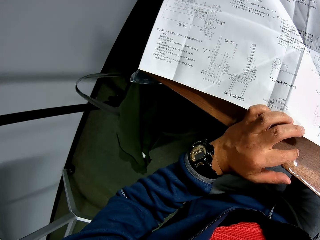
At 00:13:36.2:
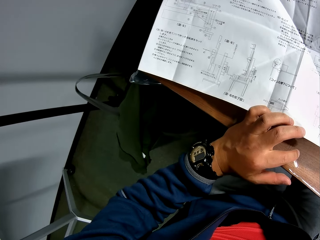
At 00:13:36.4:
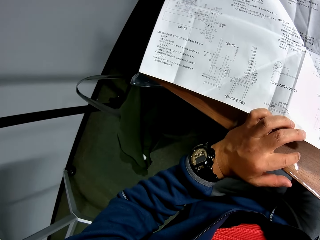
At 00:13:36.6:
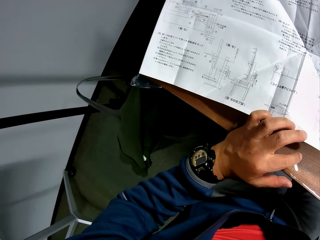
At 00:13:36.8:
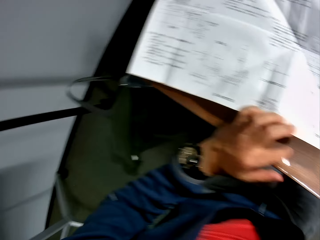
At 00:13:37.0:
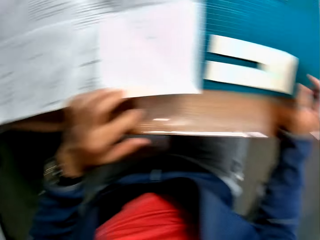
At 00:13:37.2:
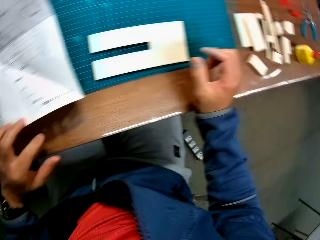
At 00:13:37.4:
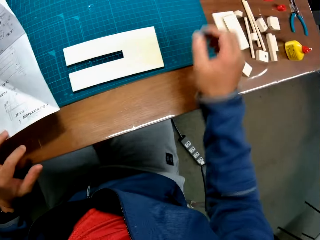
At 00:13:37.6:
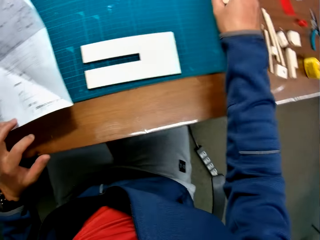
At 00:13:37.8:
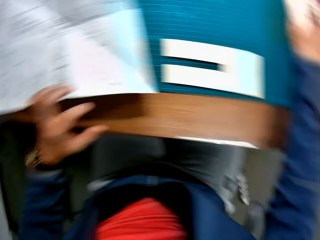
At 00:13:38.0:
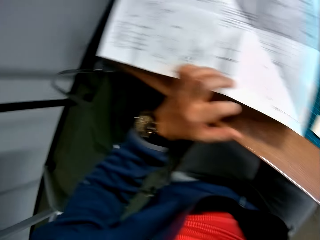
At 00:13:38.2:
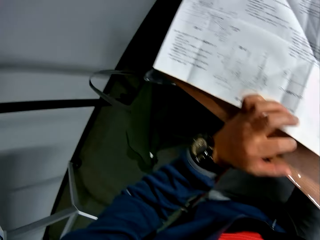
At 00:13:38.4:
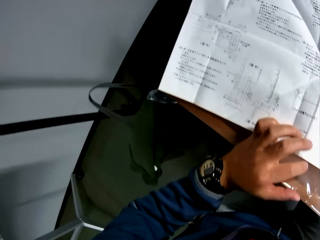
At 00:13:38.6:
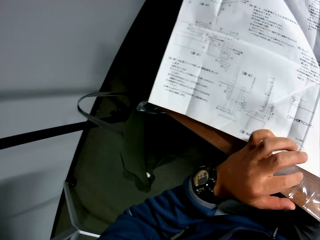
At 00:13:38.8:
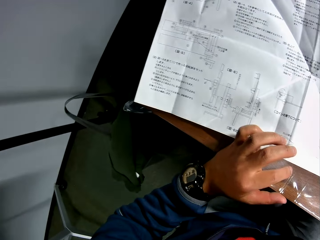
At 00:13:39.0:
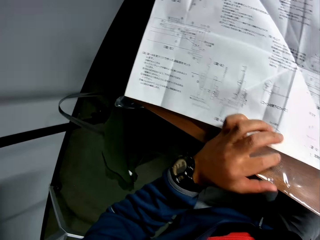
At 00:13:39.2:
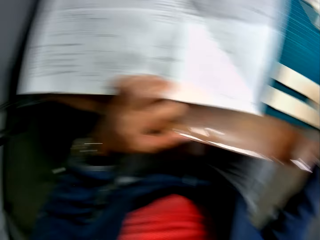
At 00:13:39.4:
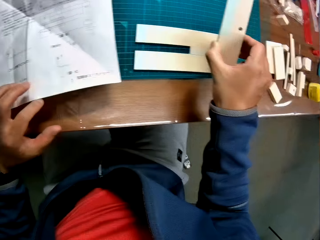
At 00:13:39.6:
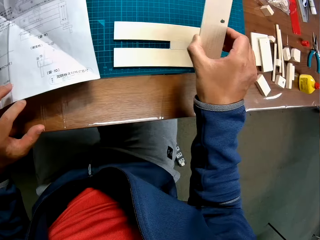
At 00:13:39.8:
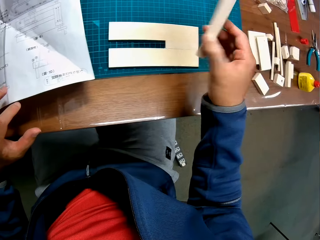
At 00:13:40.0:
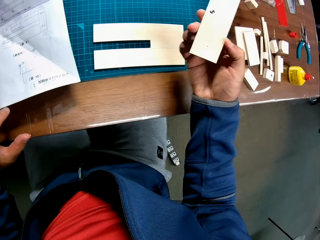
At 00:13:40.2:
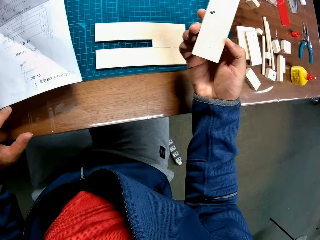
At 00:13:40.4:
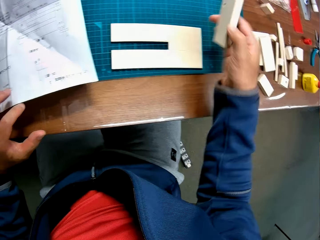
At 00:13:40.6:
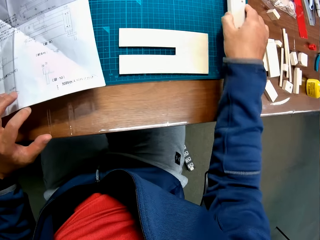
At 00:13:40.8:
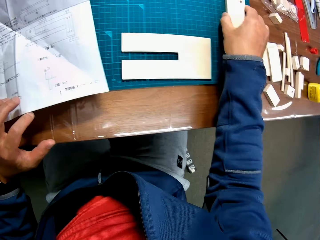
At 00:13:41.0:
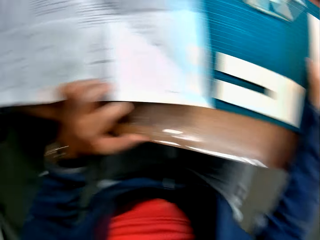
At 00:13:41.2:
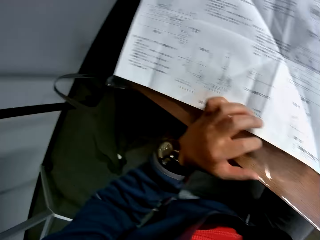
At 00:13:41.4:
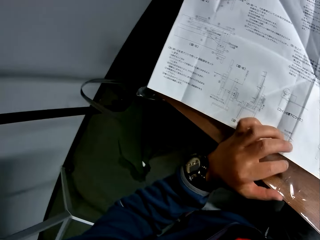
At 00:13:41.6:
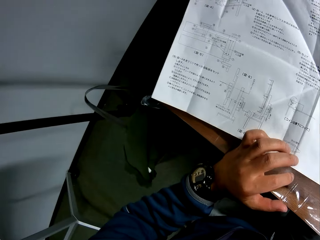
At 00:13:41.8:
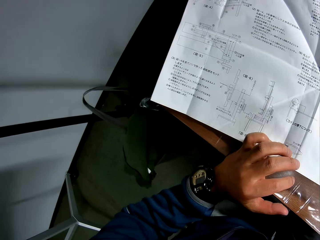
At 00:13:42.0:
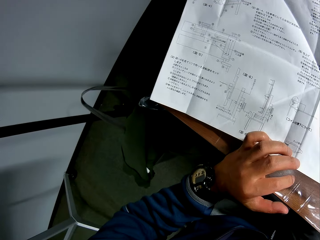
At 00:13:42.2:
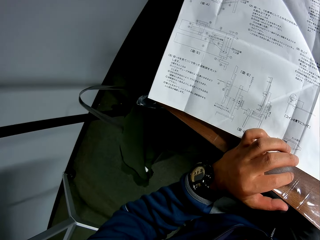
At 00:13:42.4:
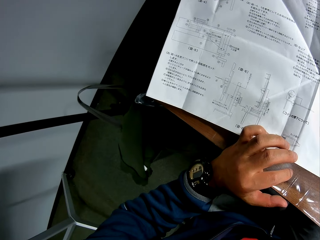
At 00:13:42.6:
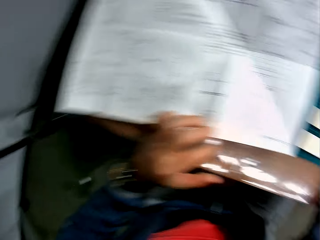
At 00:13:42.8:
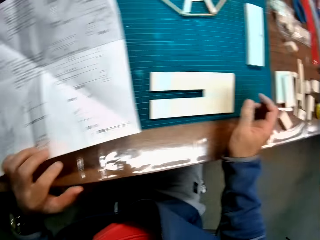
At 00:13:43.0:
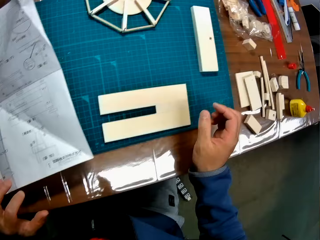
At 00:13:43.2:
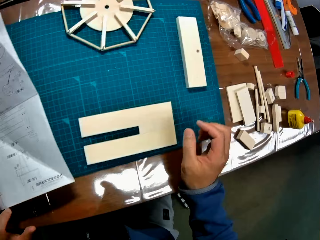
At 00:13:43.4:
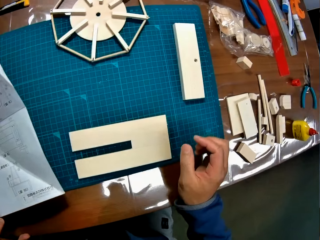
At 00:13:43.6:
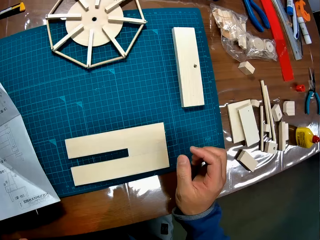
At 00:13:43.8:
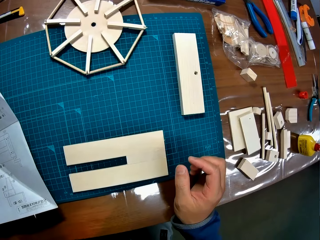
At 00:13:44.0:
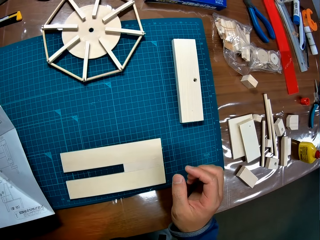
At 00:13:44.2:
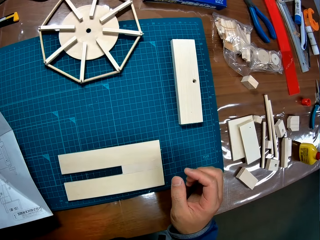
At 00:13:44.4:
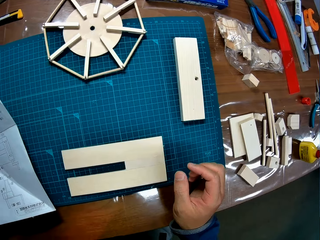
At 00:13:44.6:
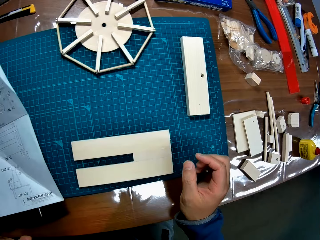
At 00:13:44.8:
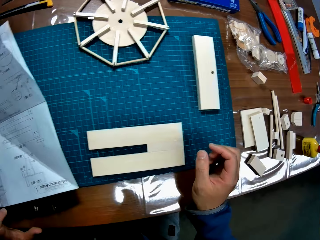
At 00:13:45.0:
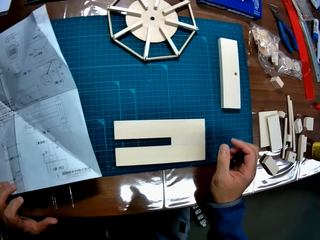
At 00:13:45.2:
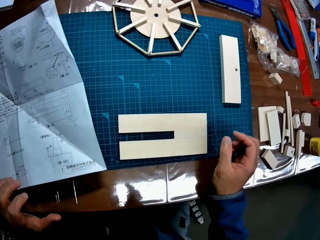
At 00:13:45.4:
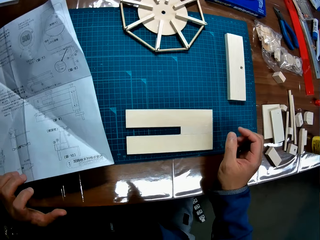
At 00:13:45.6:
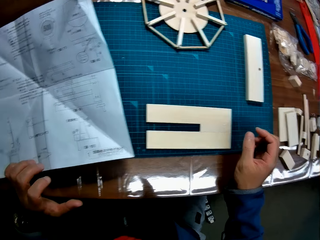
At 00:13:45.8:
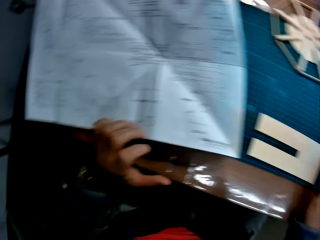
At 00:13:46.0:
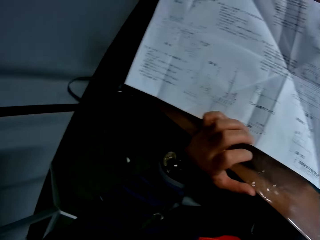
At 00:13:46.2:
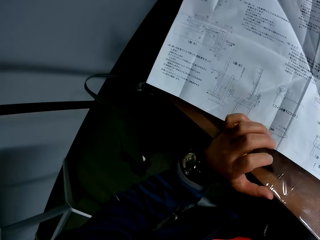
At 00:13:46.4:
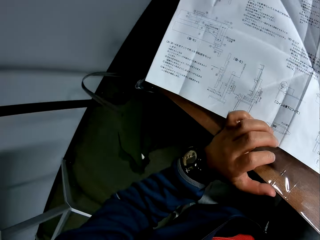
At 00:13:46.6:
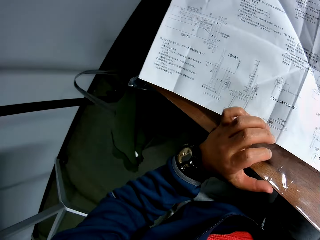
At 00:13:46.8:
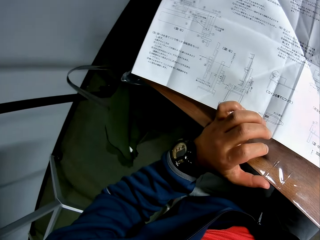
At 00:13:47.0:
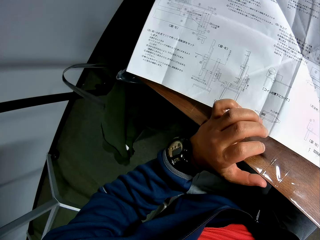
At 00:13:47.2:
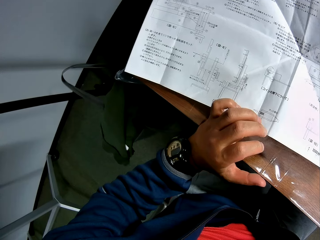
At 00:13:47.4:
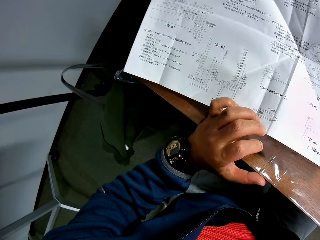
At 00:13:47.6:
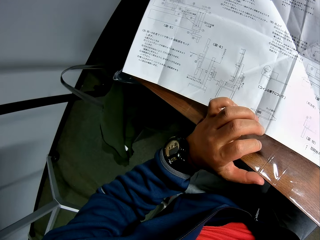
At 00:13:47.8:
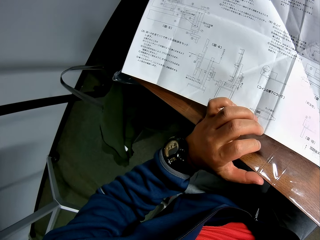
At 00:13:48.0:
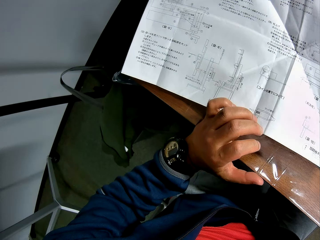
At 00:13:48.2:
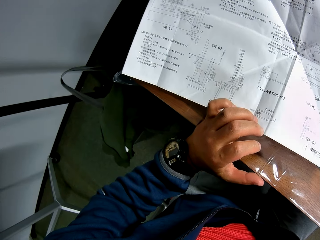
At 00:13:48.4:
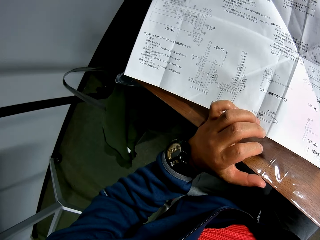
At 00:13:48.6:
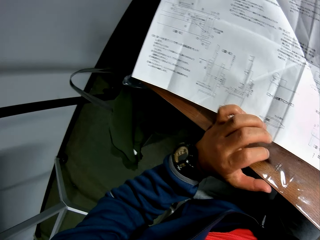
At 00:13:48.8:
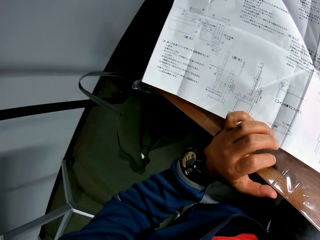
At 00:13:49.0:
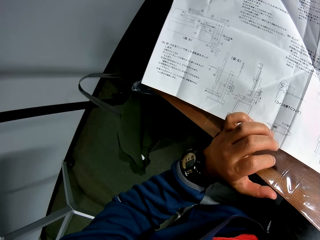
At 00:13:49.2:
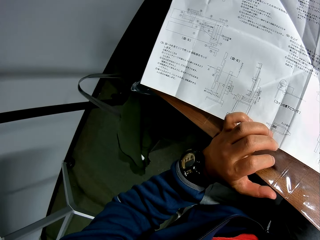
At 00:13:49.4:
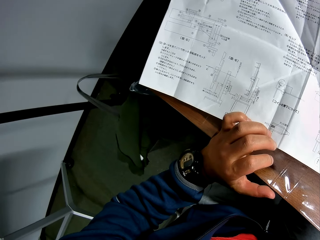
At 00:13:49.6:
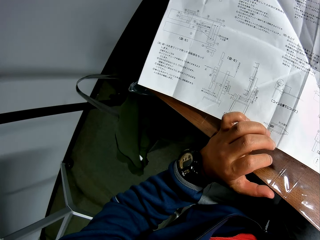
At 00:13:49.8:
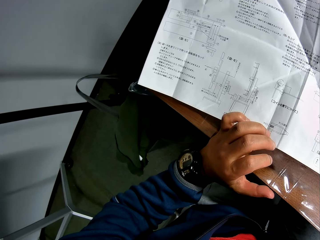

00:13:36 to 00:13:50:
The camera wearer looks around the table. They pick up another model piece or woodcraft piece from the green sheet. They read the manual, turn the woodcraft piece, and drop the model piece on the green sheet. They look towards the instruction manual on the table briefly, look towards the model pieces on the table, and look towards the instruction manual on the table.

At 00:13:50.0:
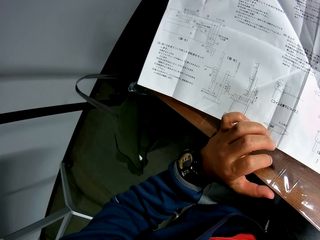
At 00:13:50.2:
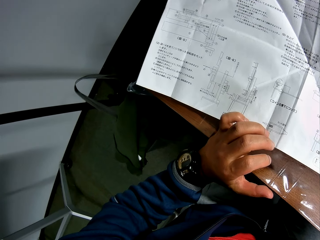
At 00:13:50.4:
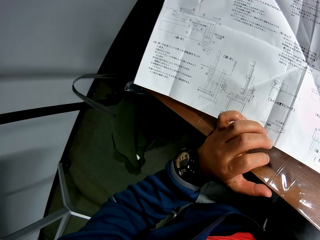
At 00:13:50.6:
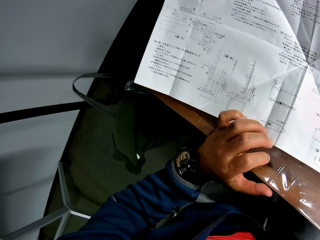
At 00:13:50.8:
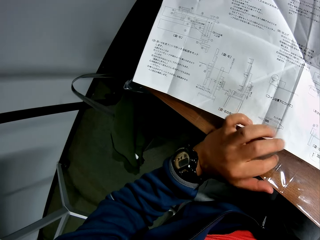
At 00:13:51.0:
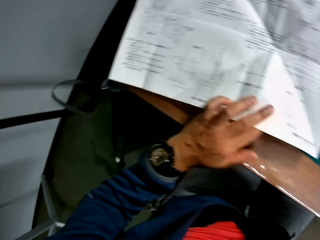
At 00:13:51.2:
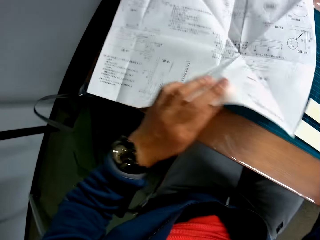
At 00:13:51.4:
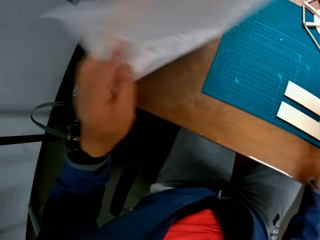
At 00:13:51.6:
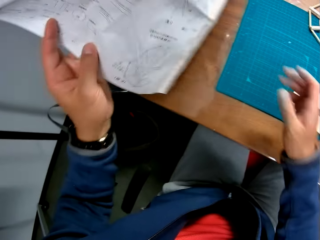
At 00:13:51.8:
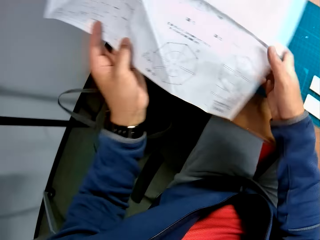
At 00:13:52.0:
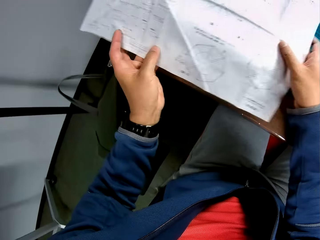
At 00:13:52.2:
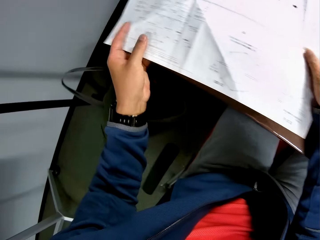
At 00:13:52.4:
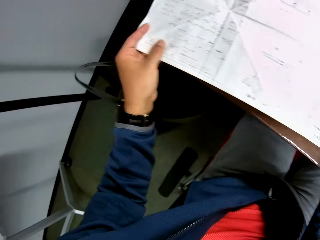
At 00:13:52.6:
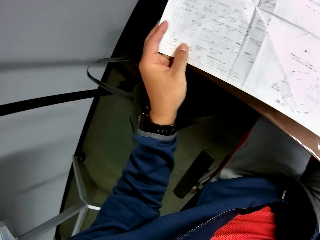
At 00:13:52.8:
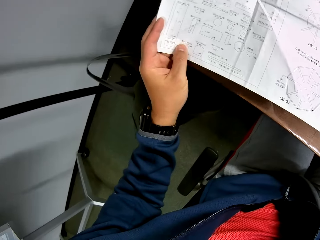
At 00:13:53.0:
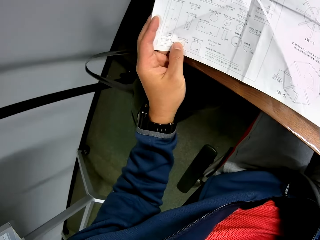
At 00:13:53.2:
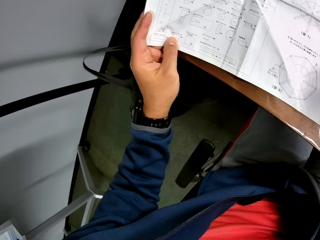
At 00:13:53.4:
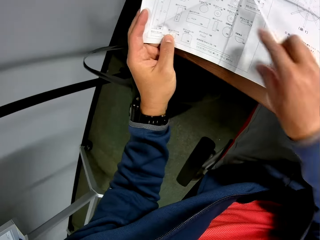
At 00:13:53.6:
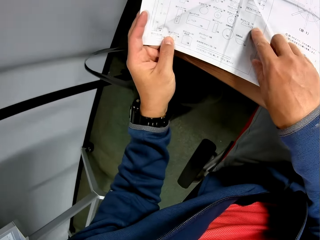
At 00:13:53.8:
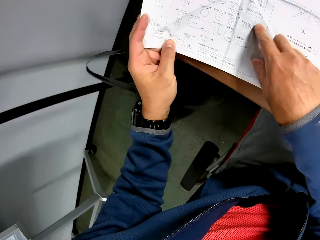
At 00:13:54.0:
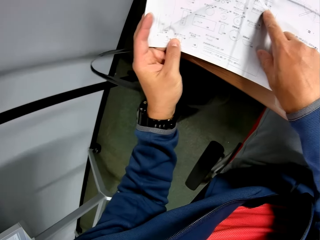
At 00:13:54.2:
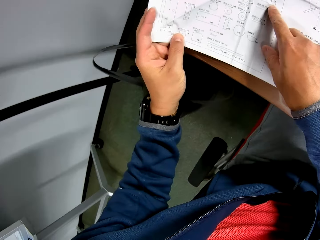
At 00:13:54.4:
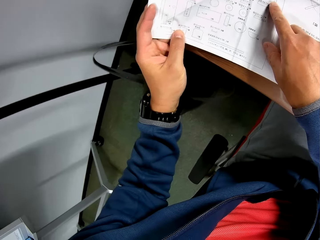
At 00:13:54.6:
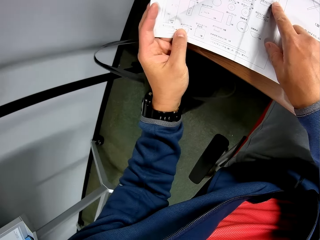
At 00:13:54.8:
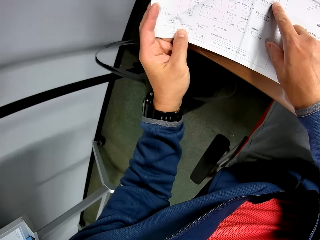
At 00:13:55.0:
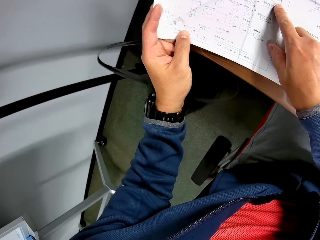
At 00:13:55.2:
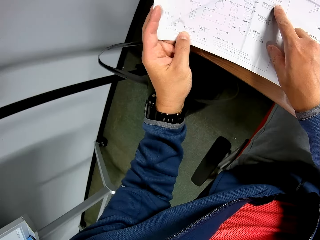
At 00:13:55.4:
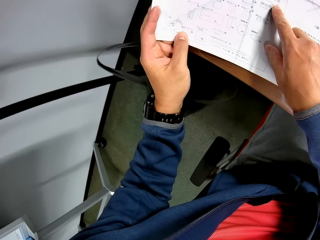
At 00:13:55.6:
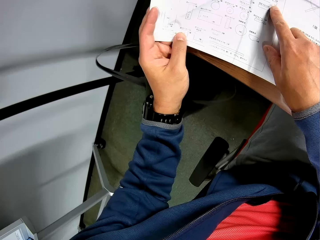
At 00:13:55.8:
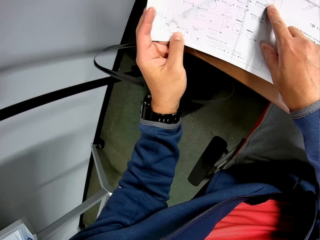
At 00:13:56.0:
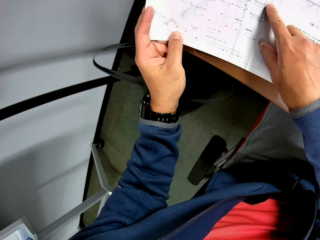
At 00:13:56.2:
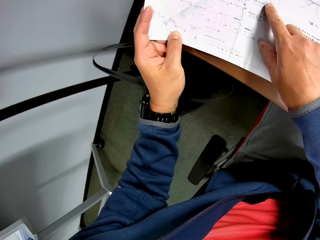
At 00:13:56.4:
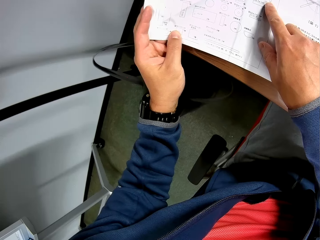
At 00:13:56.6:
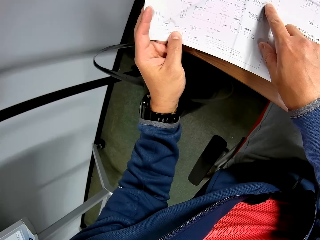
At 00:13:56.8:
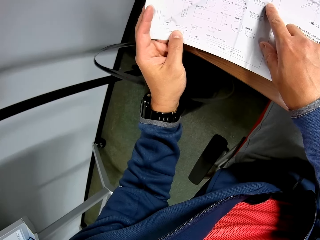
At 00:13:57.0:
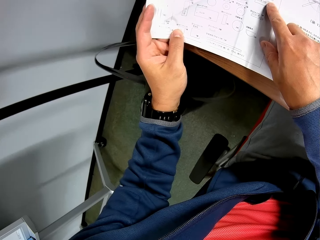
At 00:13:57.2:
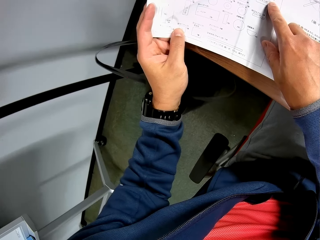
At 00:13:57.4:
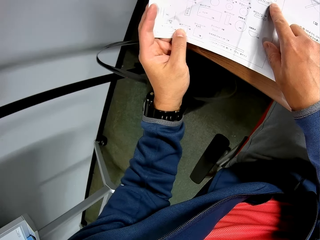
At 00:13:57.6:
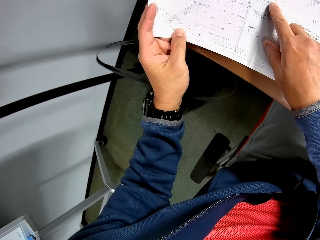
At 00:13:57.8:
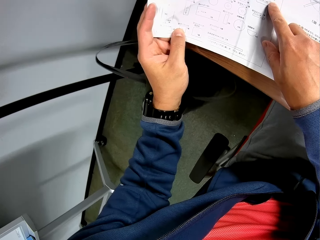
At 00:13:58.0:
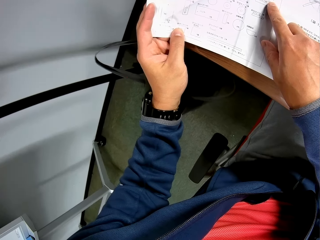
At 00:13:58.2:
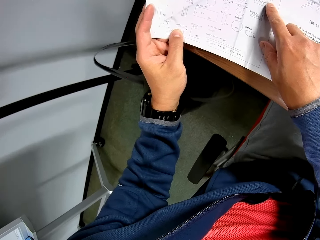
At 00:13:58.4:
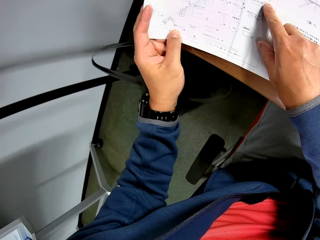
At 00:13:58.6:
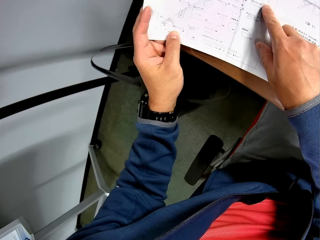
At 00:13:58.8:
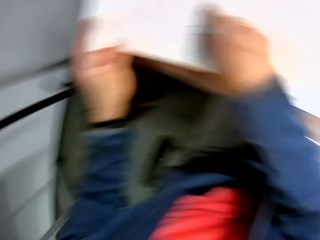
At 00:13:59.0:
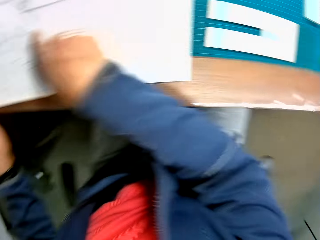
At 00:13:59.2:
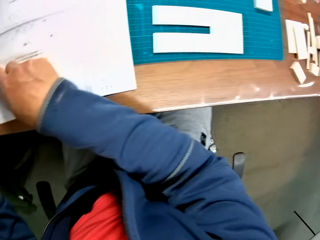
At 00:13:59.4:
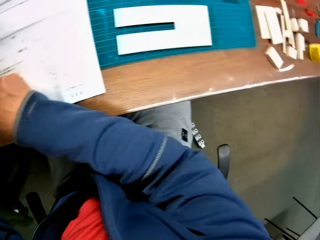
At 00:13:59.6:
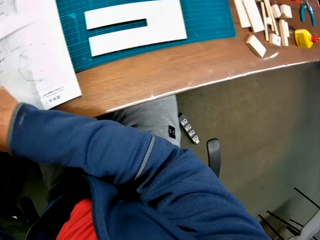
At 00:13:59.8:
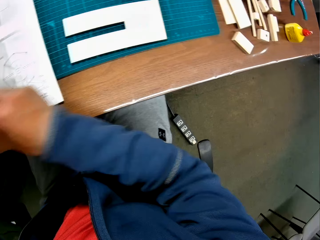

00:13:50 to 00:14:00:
The camera wearer turns the instruction manual to the other side. He reads the manual paper and moves his right index finger on the instruction manual.
